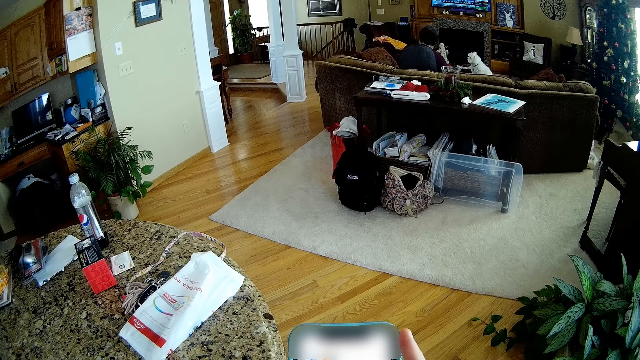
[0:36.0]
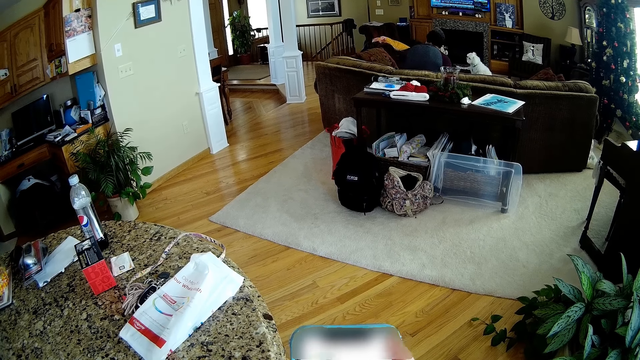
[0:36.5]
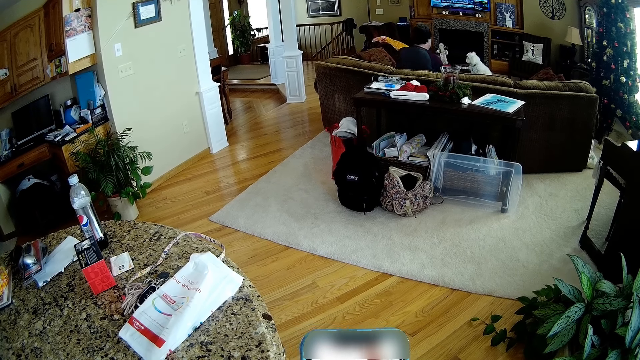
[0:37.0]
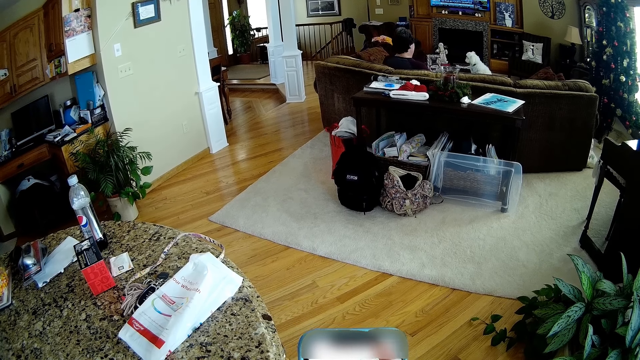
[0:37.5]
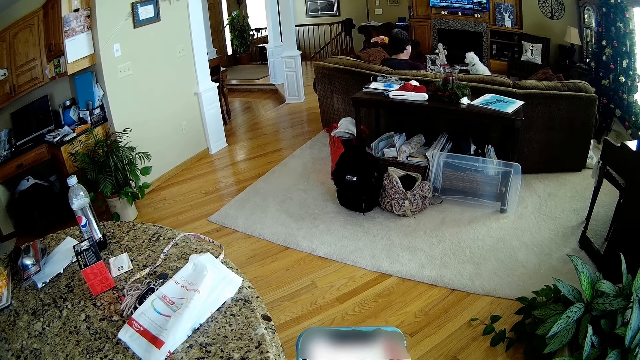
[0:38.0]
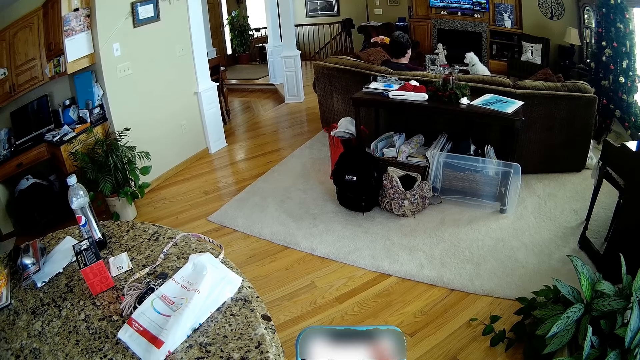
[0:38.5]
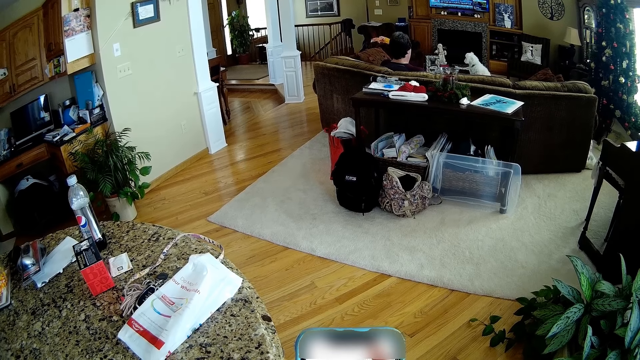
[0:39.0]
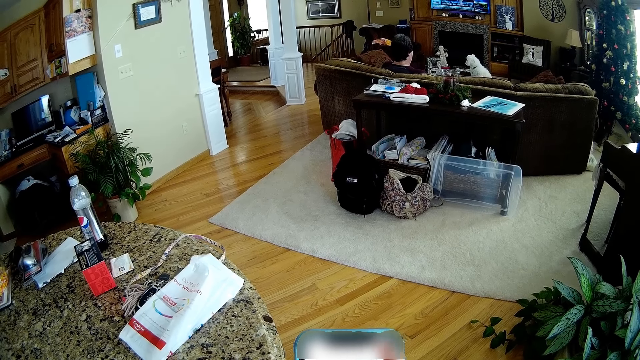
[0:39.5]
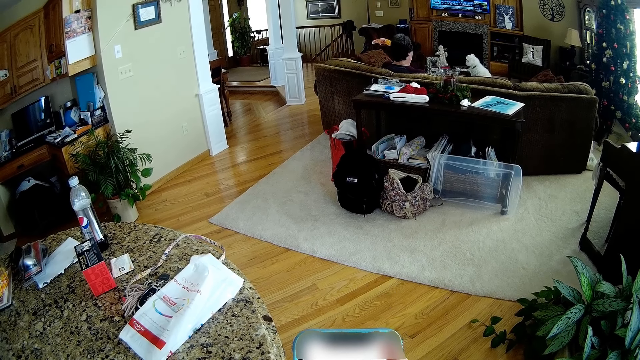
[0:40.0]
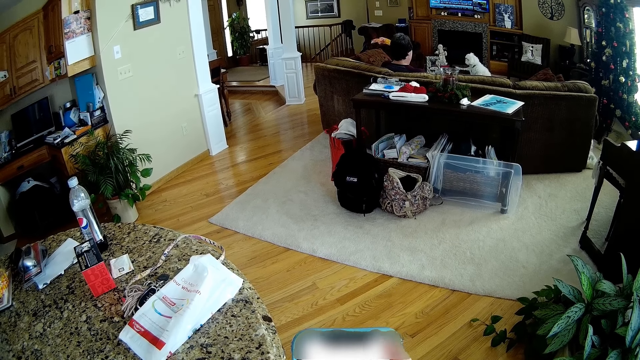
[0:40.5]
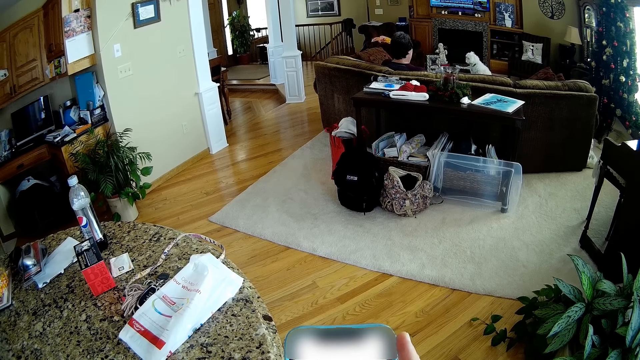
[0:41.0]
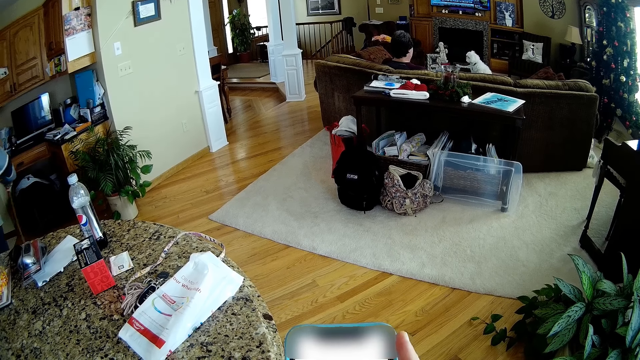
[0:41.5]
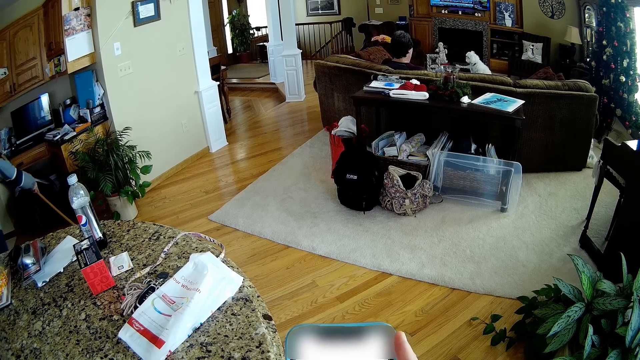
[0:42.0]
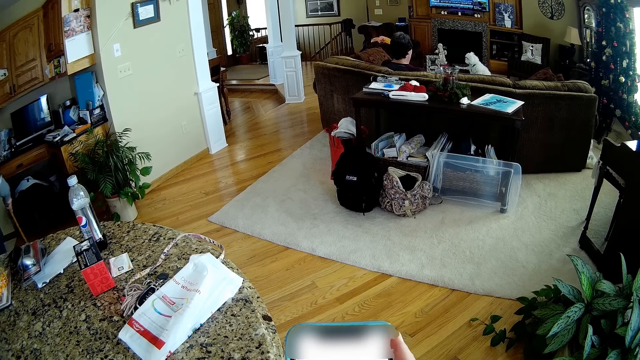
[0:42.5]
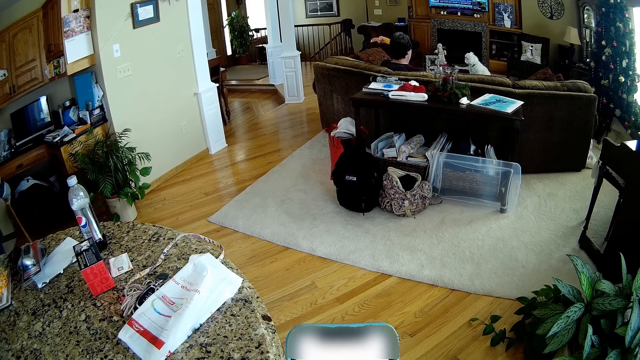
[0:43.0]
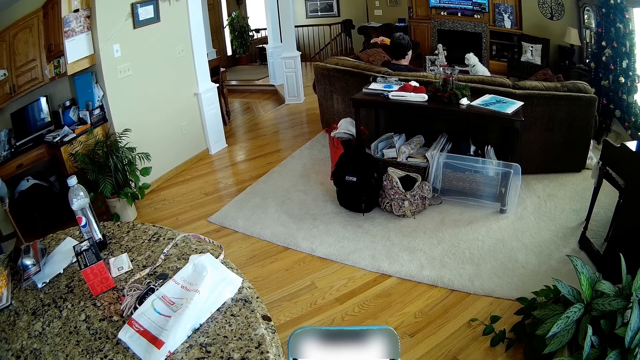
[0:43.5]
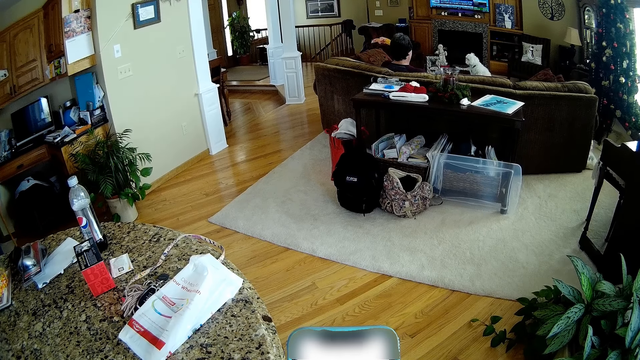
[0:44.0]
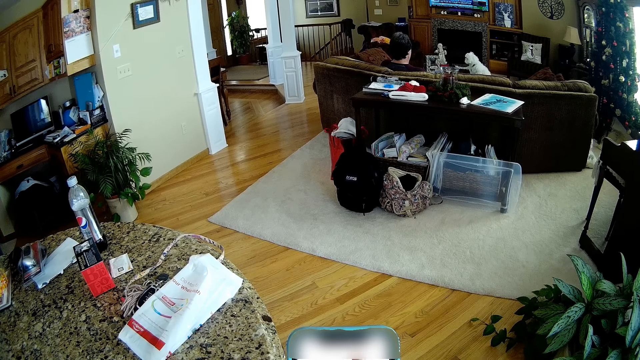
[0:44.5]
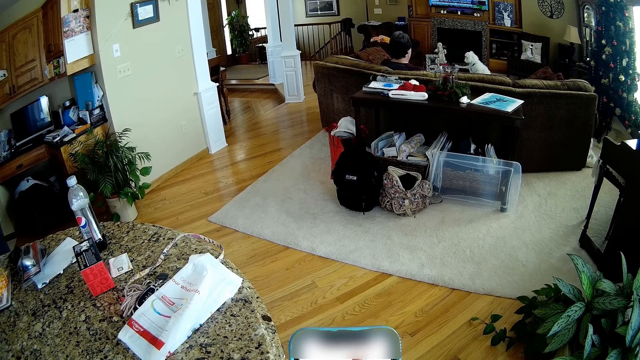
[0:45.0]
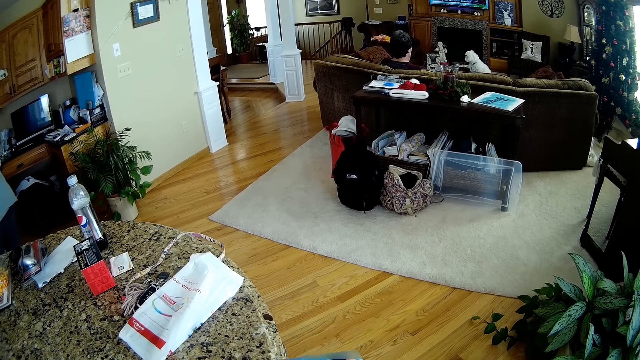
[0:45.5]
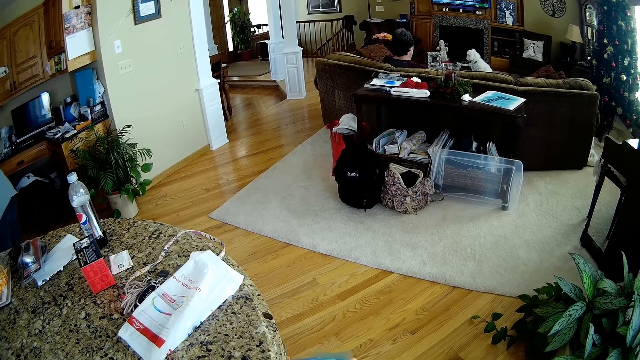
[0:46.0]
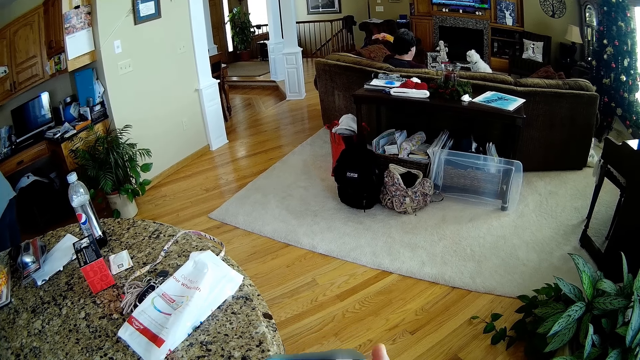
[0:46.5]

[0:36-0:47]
The woman sweeps the floor with a sweeping brush in her right hand.

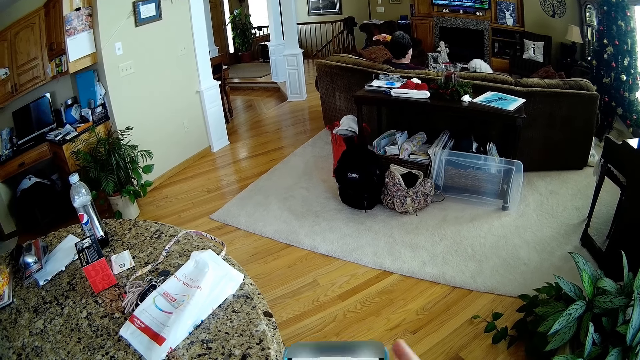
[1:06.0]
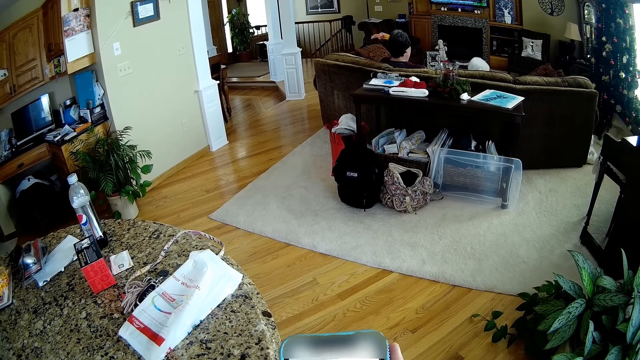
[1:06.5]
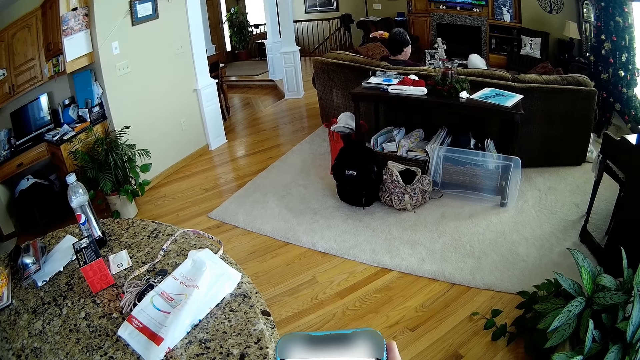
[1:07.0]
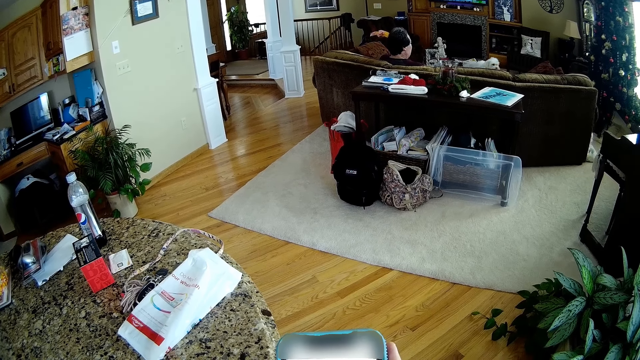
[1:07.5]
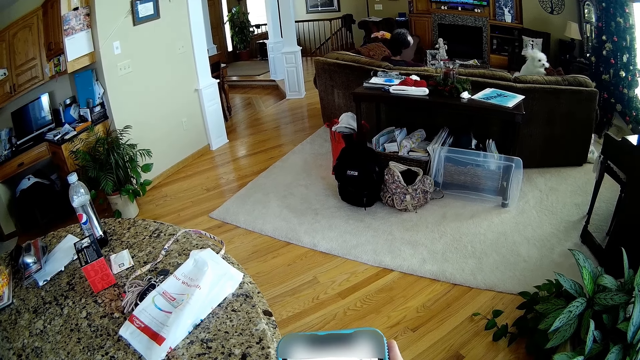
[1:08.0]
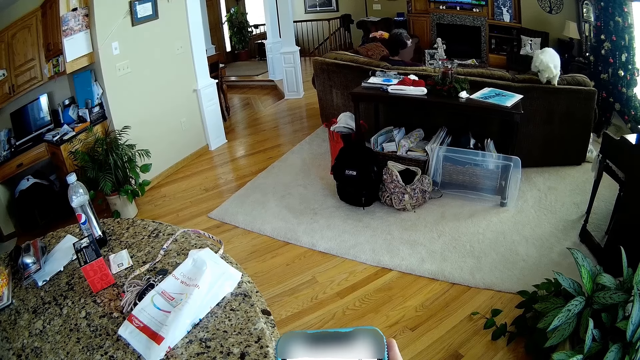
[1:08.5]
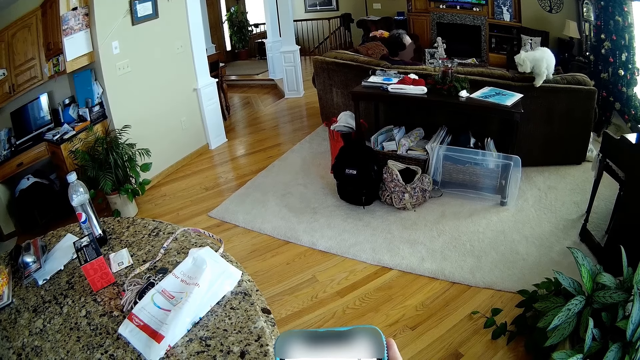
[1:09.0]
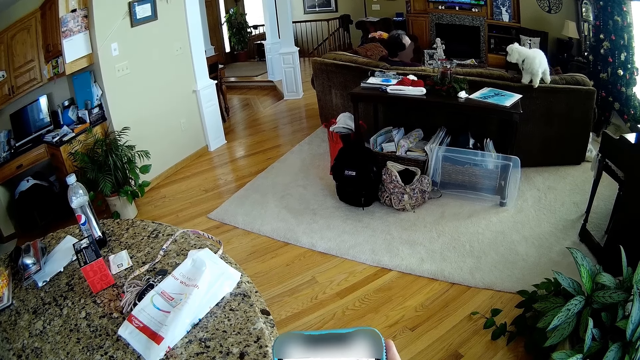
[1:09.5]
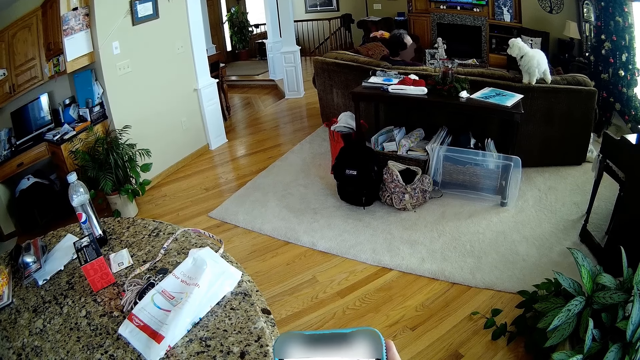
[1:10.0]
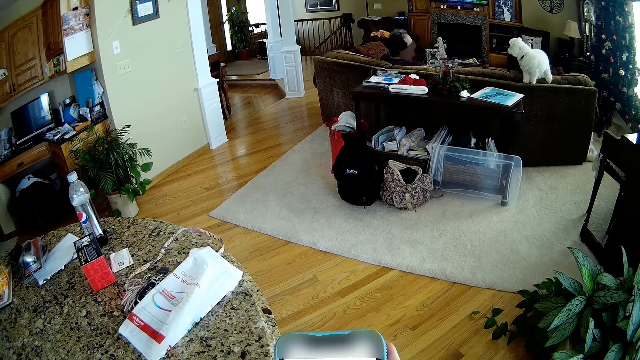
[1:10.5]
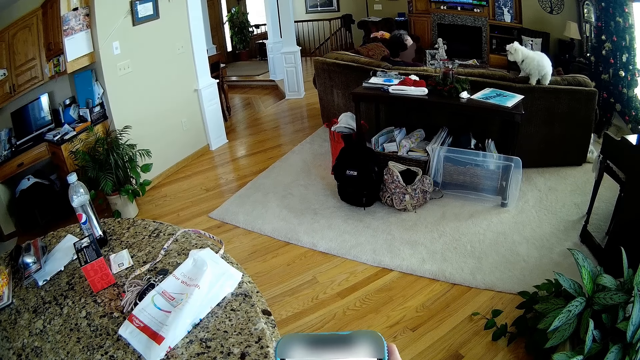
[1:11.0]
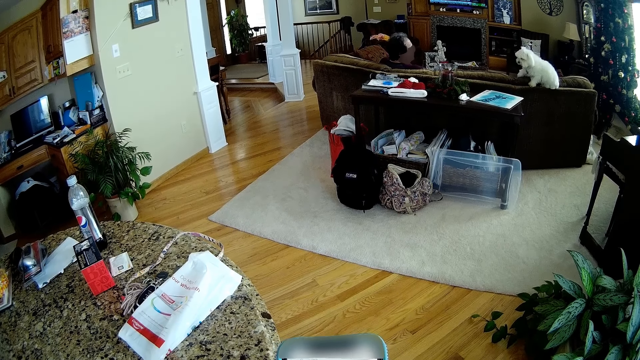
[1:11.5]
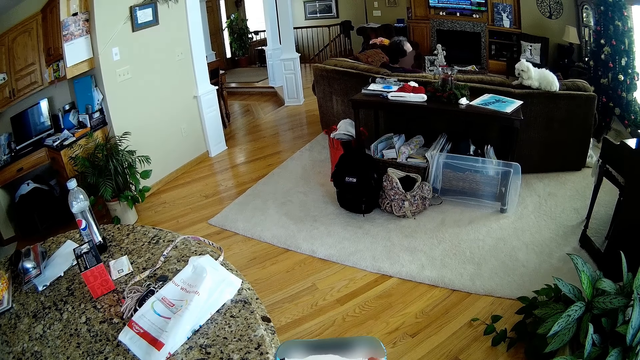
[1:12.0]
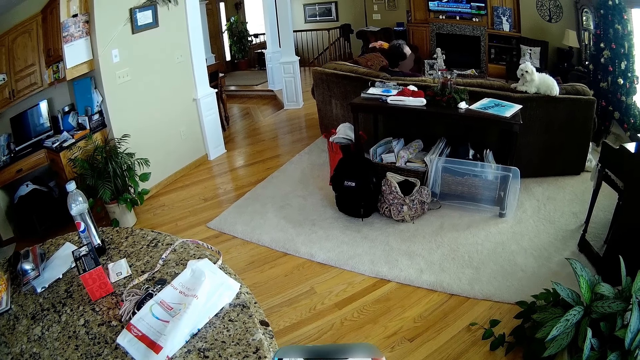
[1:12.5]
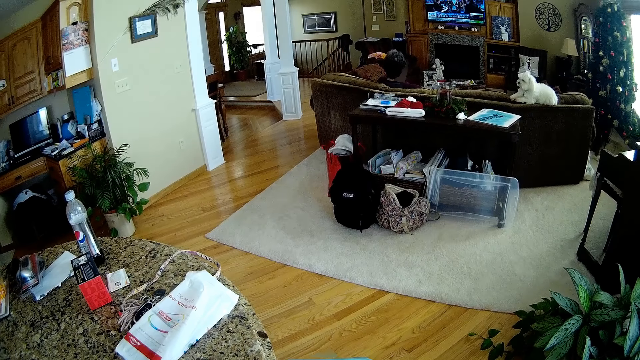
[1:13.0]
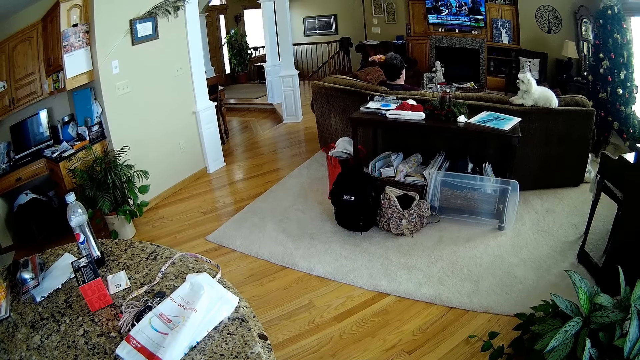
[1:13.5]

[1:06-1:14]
A dog jumps on the couch.

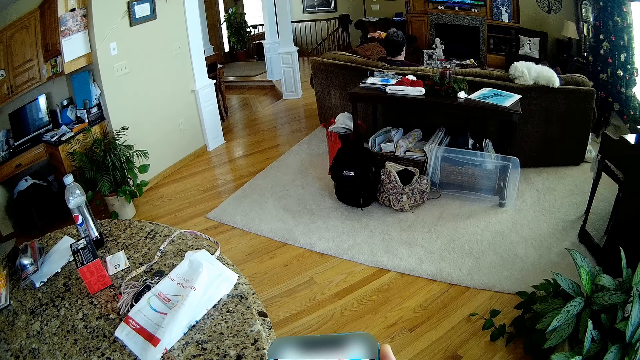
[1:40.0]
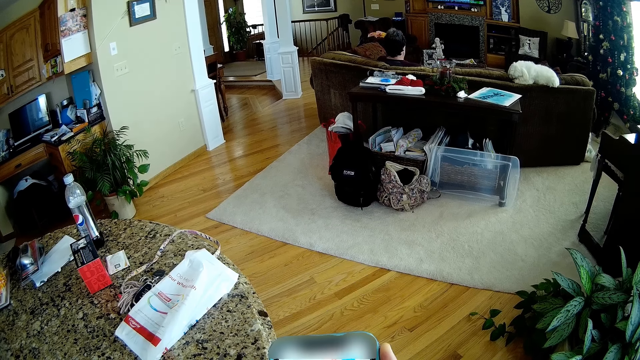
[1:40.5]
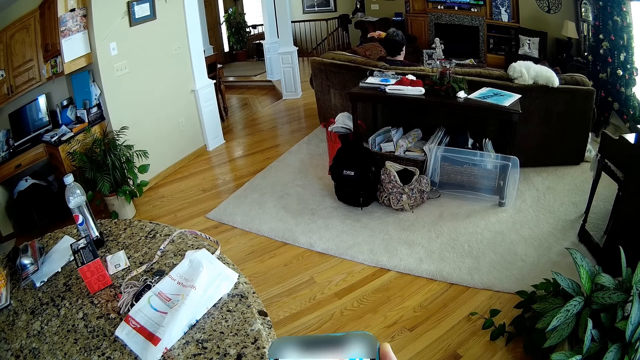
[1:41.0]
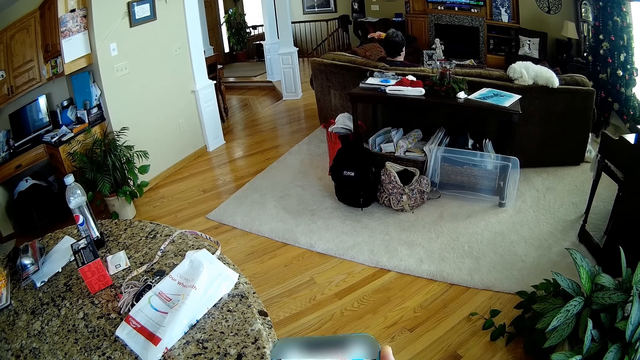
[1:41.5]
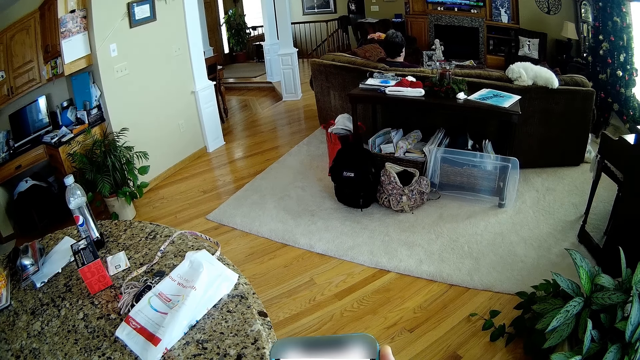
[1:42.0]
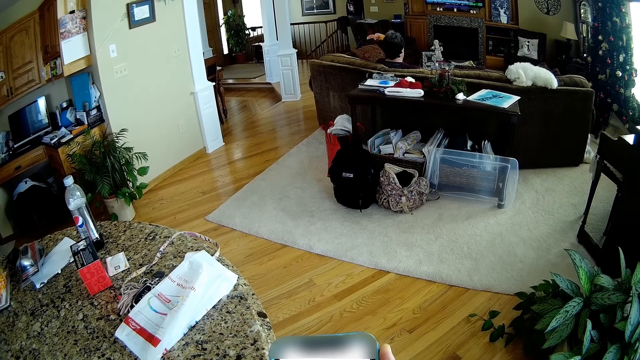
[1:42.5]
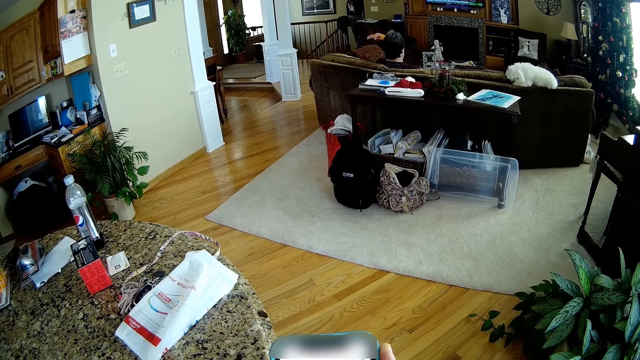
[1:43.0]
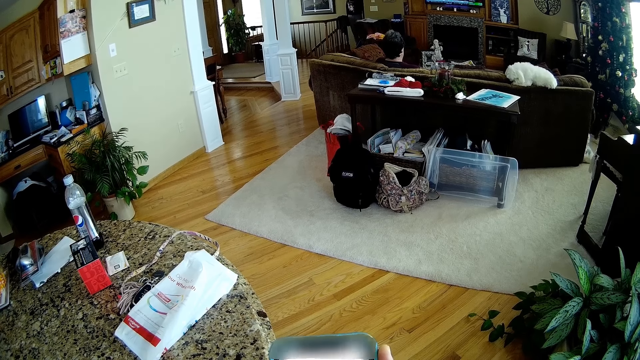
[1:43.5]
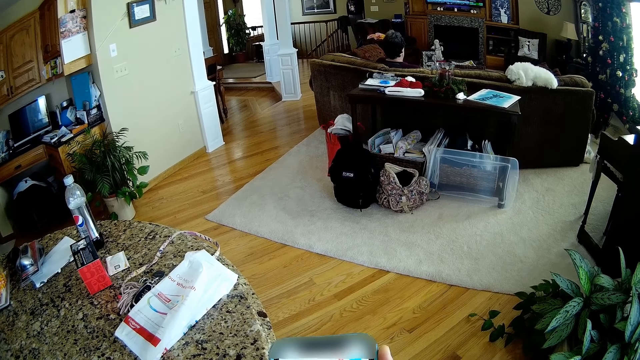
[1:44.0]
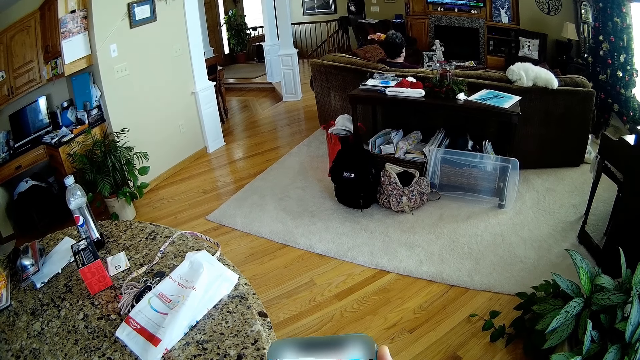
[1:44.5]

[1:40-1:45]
A woman walks out of a room.
